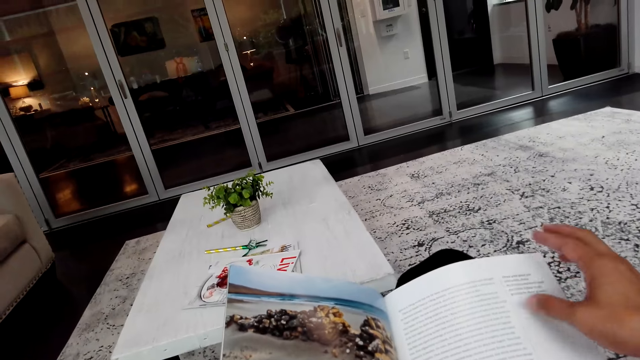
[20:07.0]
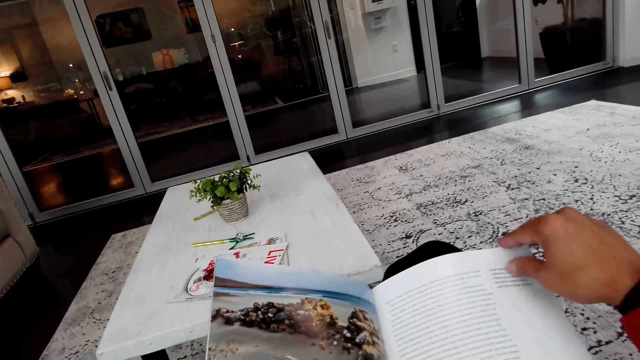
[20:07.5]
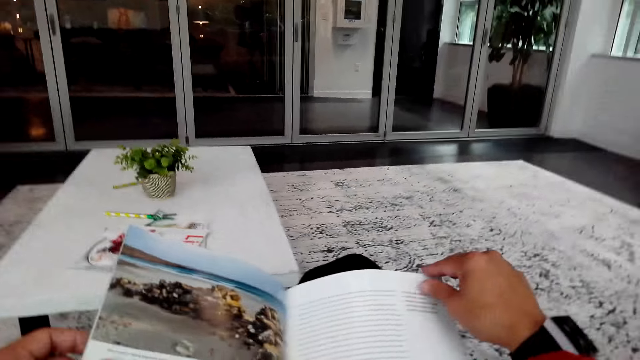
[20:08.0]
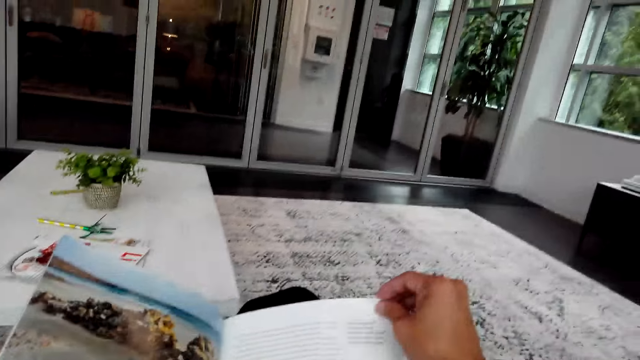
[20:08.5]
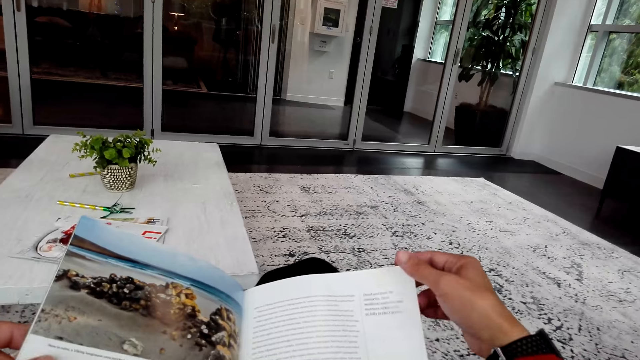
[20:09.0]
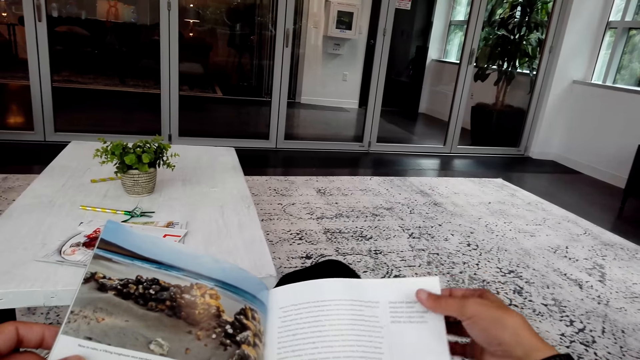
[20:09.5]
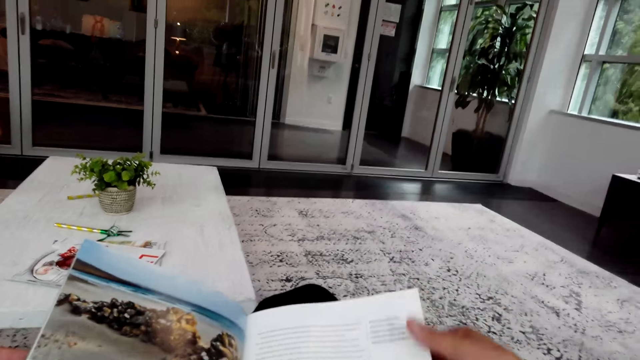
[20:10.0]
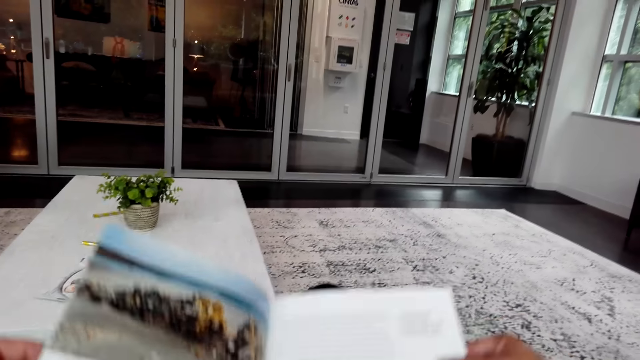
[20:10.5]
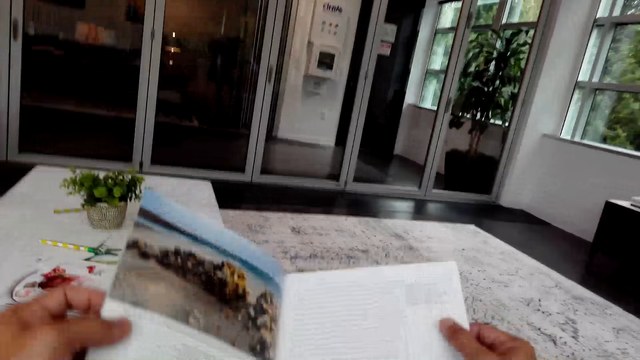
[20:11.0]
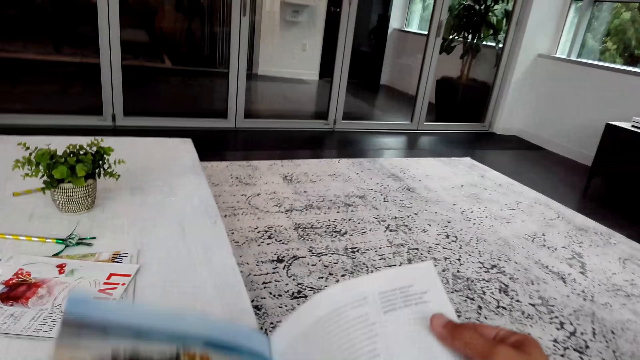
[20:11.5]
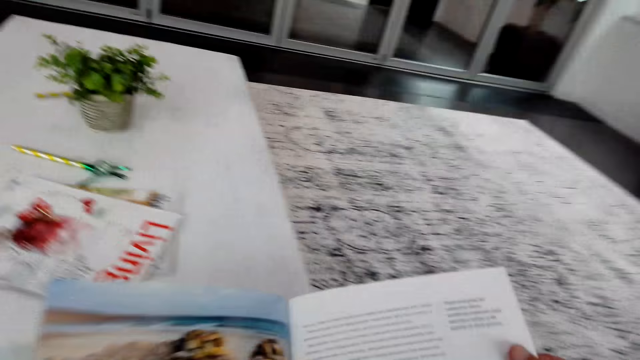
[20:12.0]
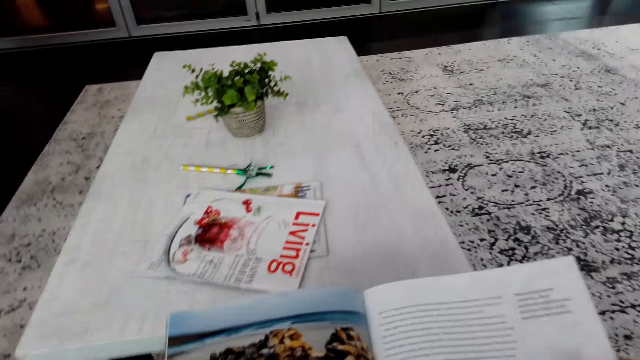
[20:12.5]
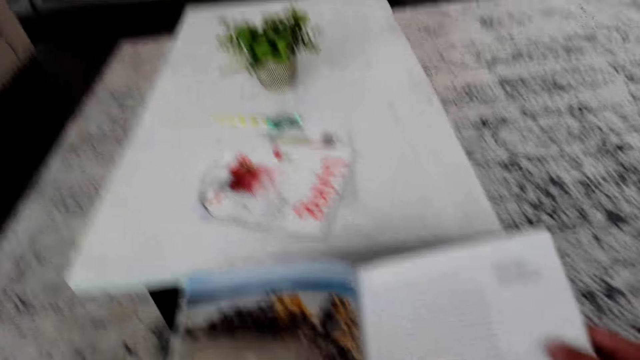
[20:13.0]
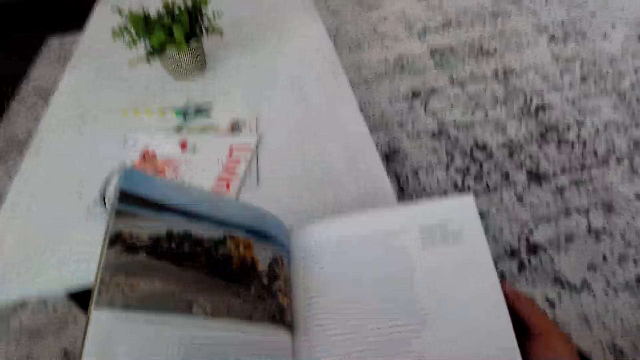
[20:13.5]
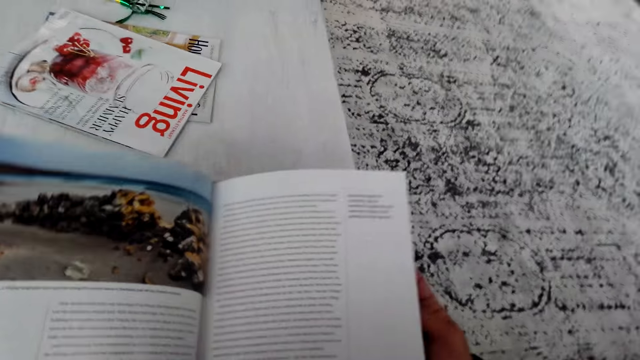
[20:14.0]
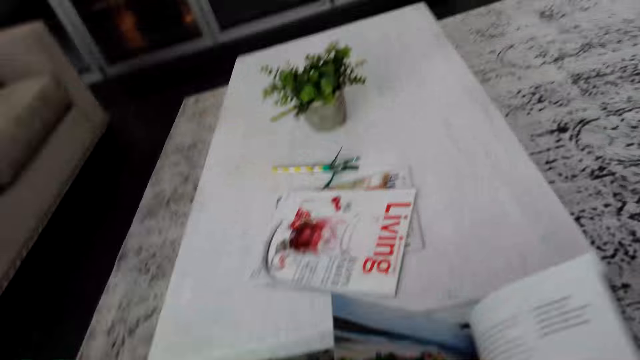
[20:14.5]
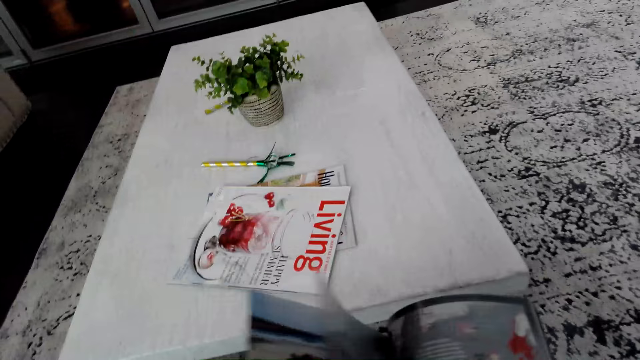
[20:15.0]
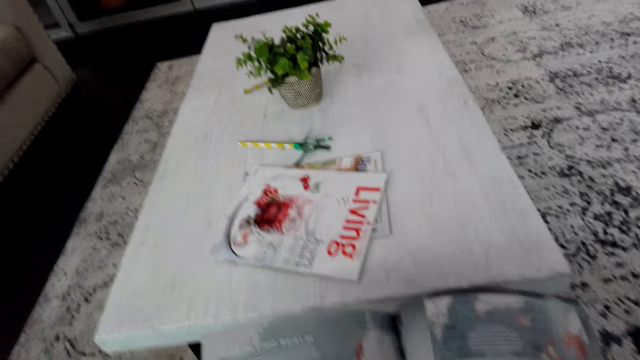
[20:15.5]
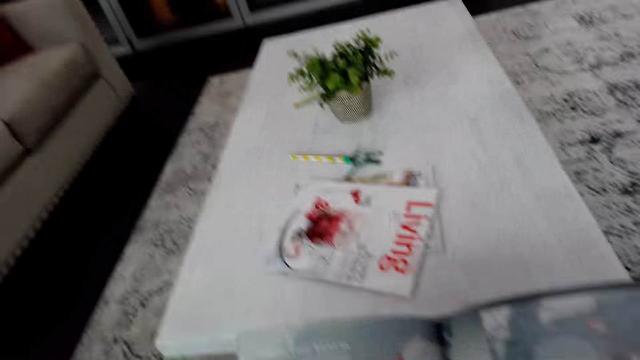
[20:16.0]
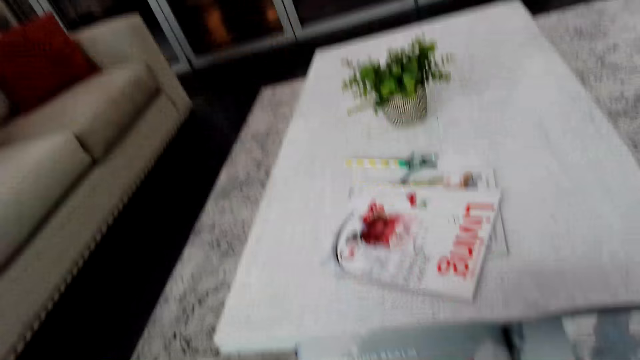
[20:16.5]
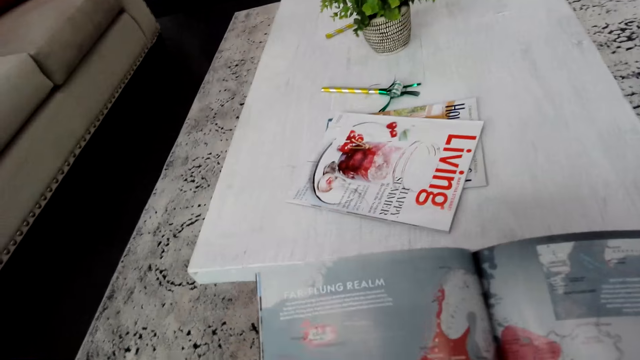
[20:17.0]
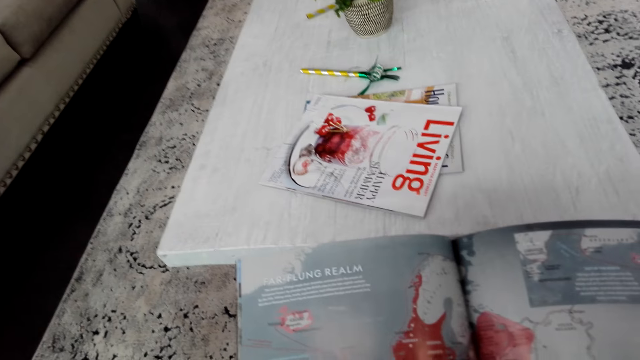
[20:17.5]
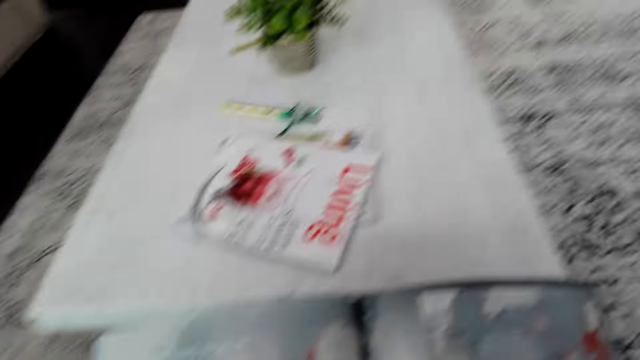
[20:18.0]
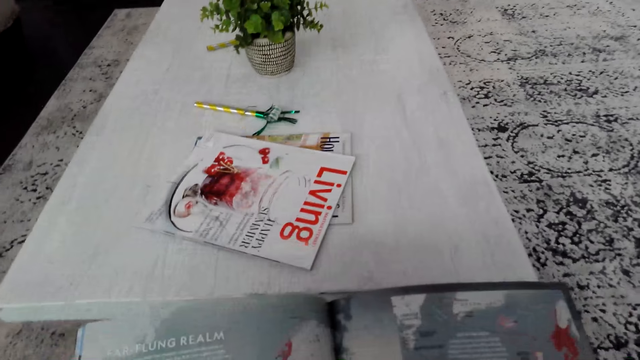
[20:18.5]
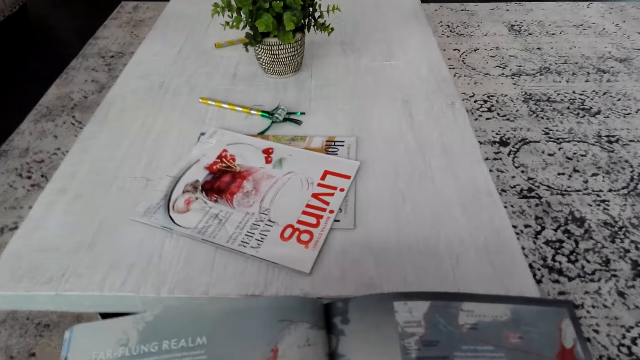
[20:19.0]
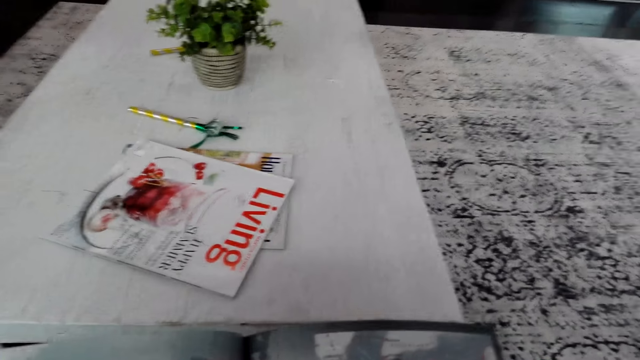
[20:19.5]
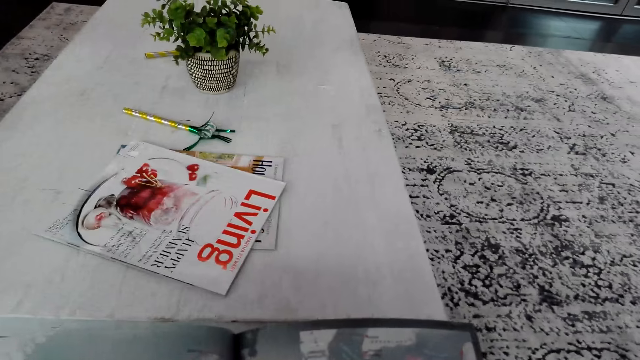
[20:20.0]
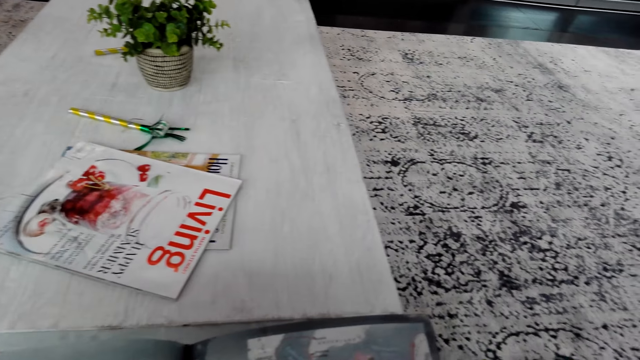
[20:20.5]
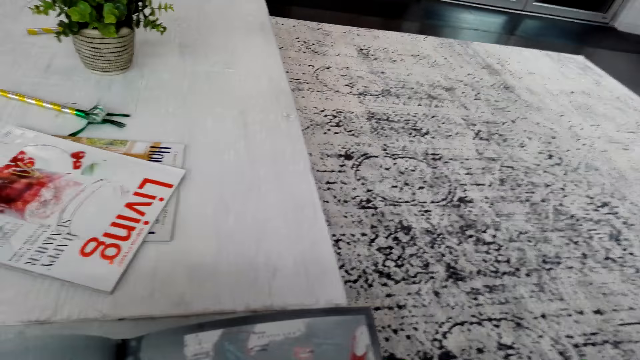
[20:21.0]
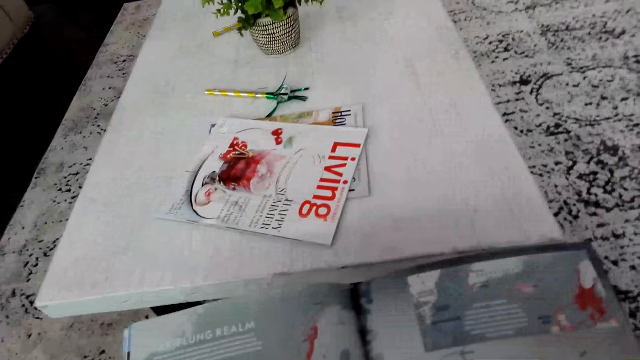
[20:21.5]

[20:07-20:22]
The camera wearer turns a page in the book. They read the book.

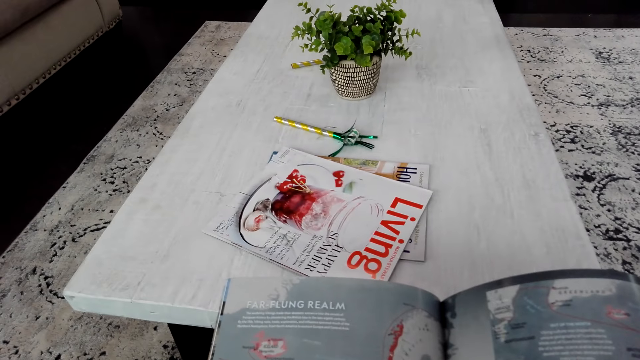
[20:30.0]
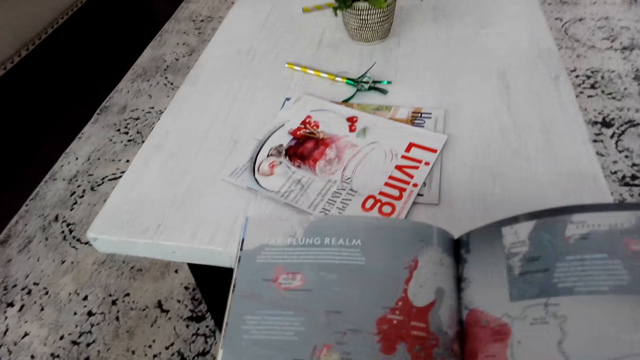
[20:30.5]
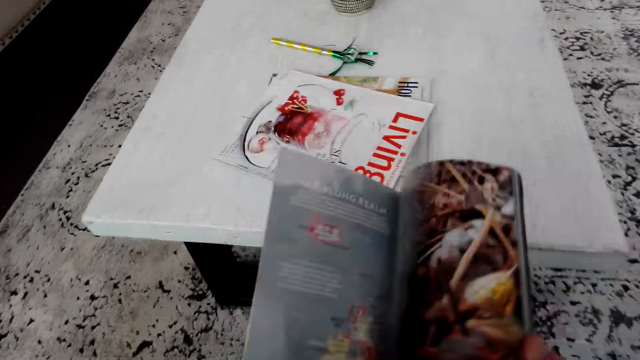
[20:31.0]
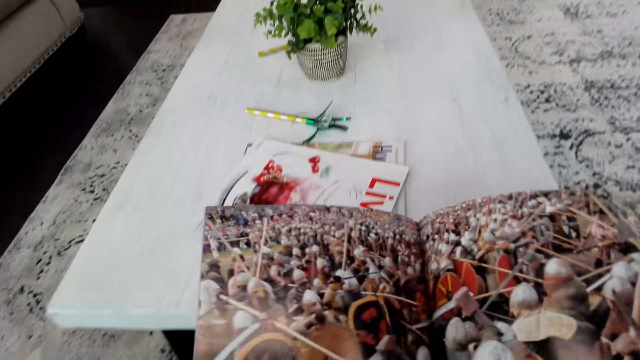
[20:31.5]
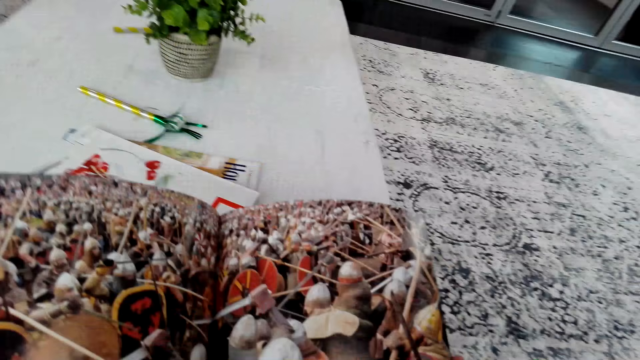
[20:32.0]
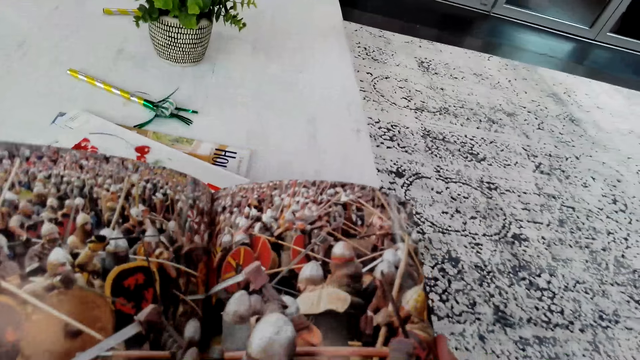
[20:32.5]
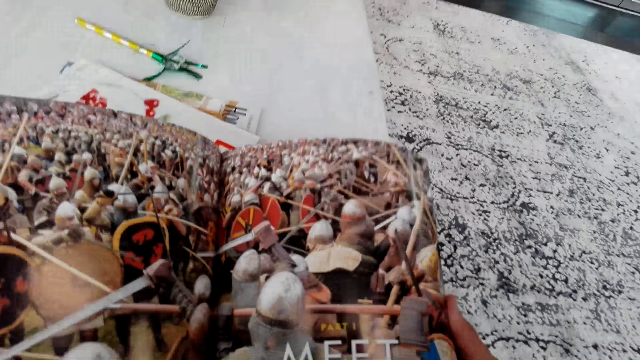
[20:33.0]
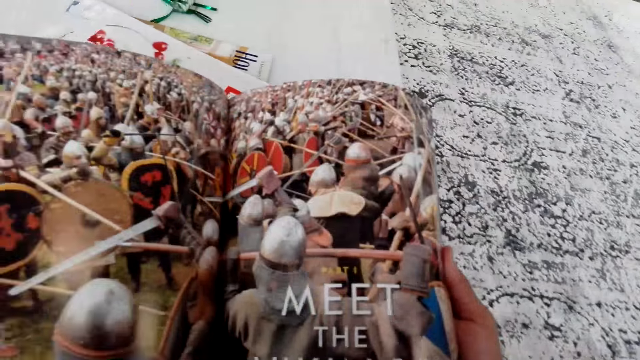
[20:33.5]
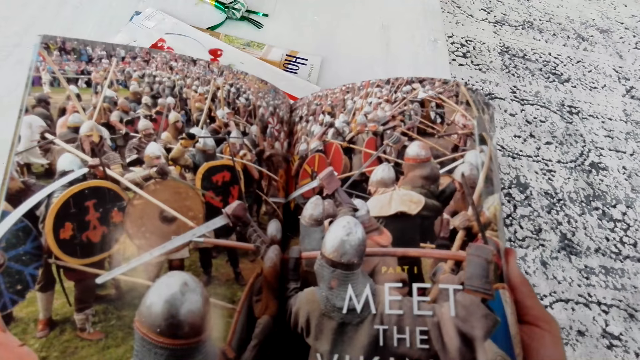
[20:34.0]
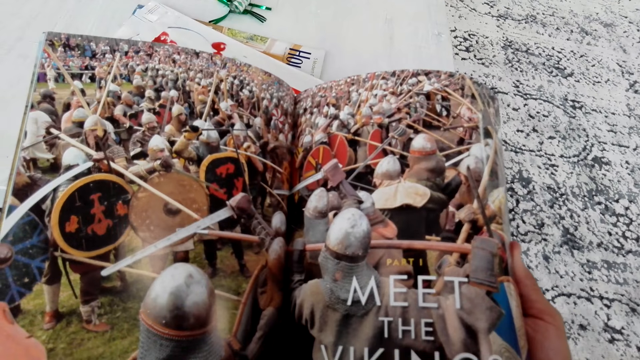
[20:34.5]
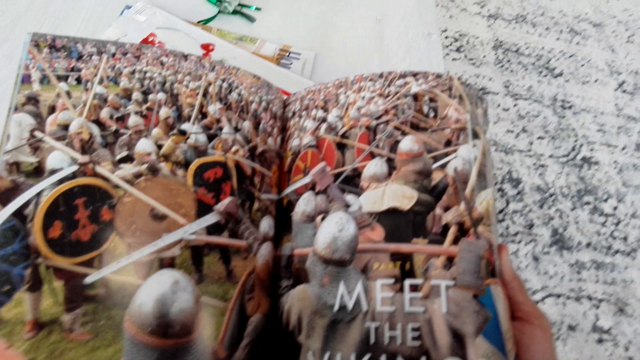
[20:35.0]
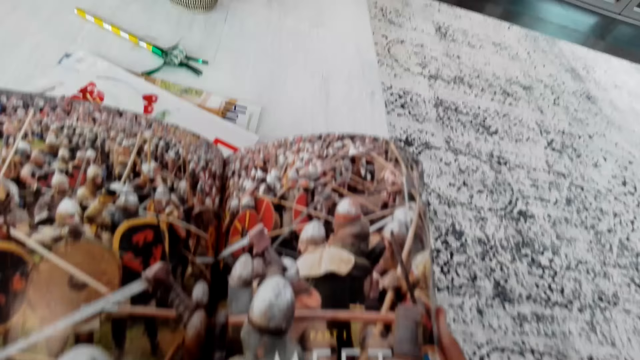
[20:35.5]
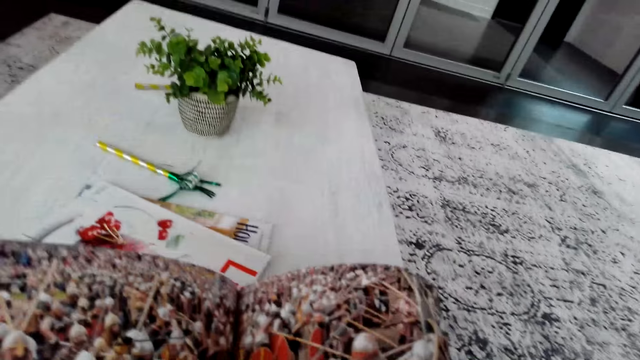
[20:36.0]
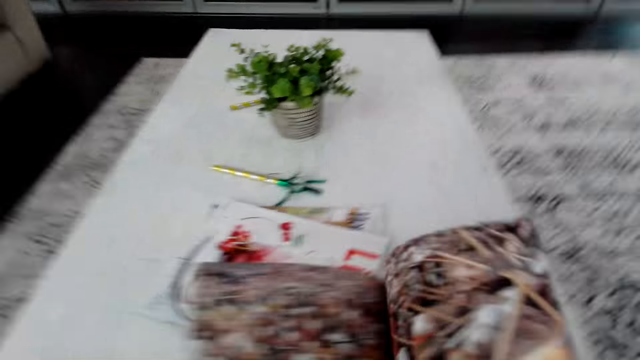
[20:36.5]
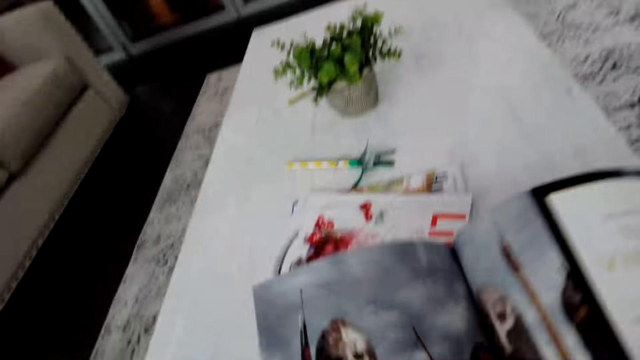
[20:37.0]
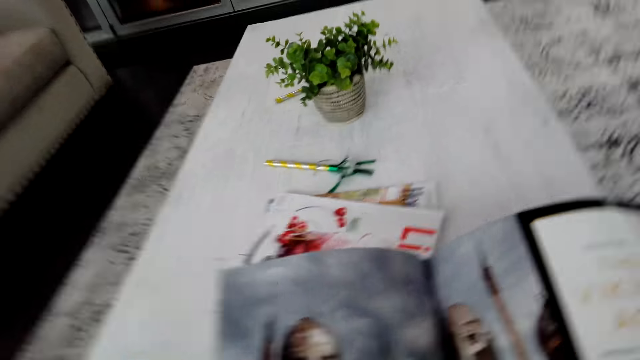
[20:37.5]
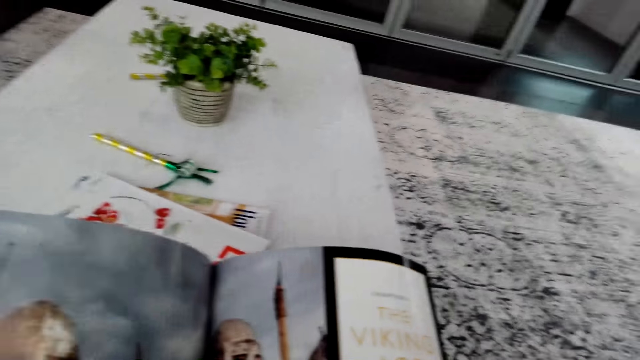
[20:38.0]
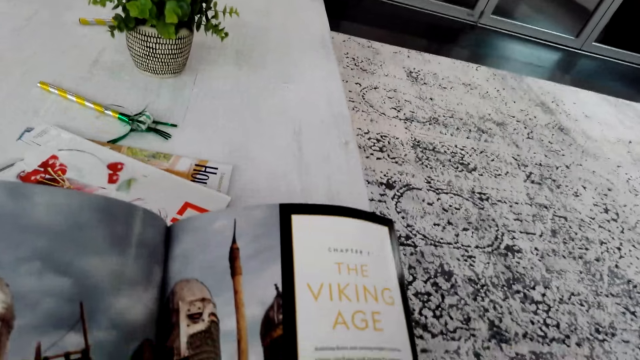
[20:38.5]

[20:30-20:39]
The camera wearer opens a page in the book. They look at the book. They open a page in the book.
